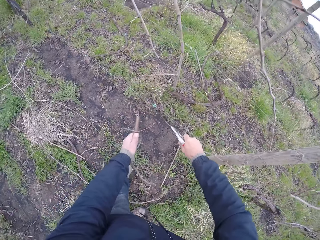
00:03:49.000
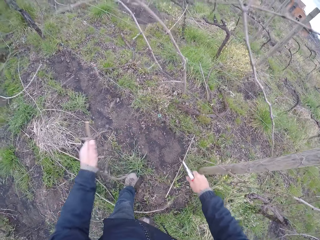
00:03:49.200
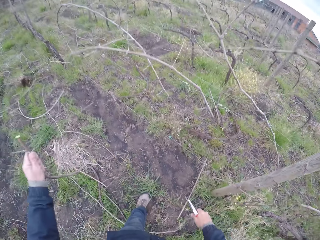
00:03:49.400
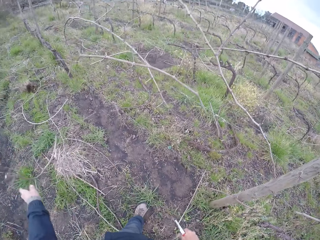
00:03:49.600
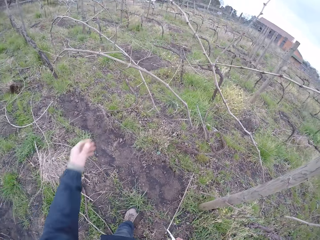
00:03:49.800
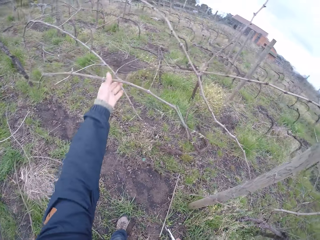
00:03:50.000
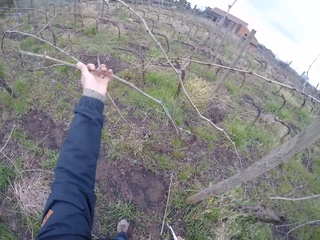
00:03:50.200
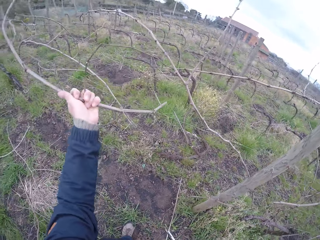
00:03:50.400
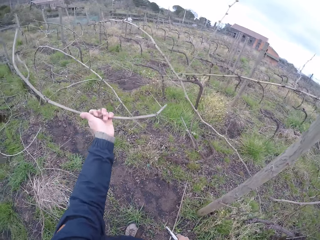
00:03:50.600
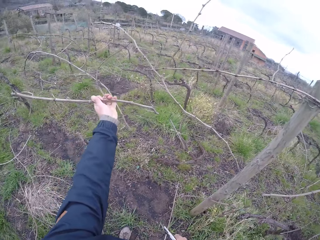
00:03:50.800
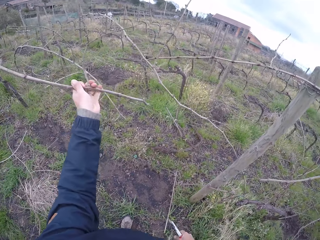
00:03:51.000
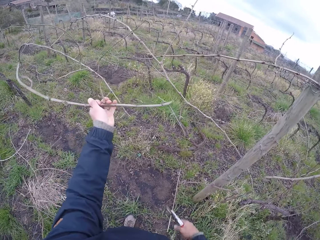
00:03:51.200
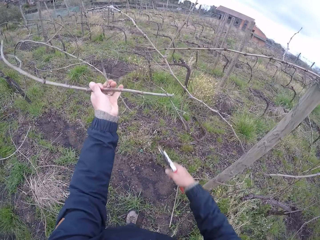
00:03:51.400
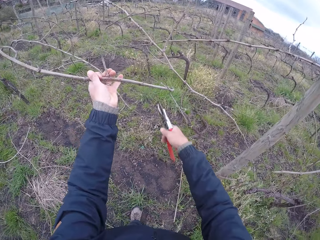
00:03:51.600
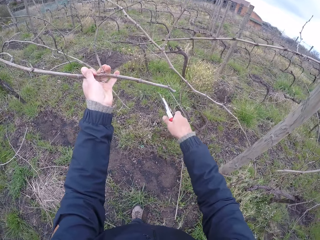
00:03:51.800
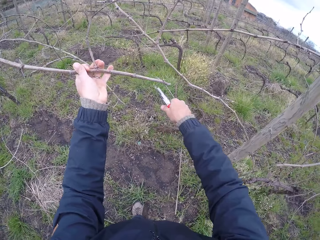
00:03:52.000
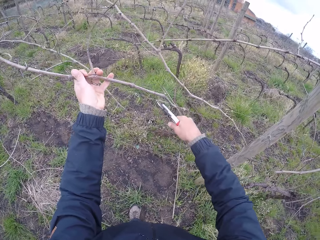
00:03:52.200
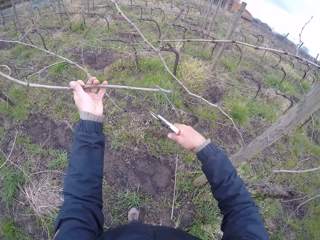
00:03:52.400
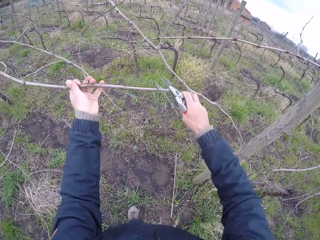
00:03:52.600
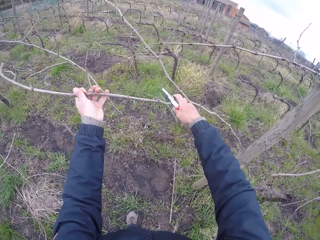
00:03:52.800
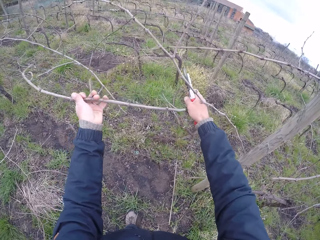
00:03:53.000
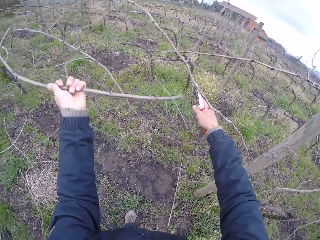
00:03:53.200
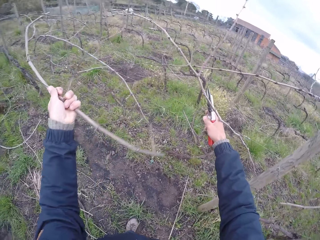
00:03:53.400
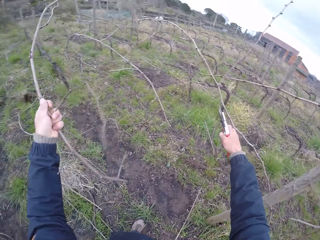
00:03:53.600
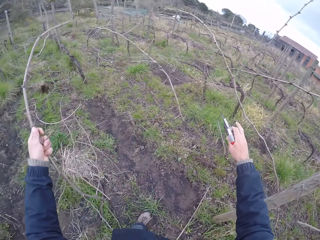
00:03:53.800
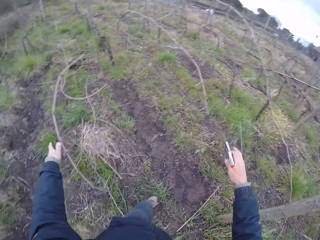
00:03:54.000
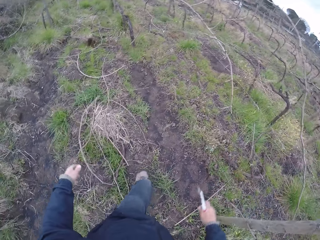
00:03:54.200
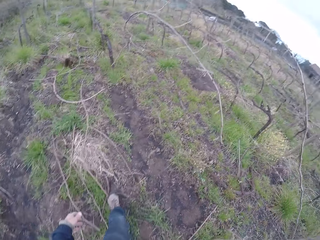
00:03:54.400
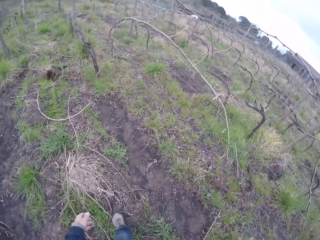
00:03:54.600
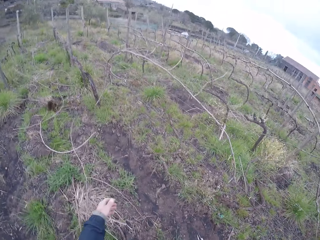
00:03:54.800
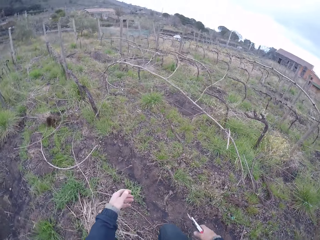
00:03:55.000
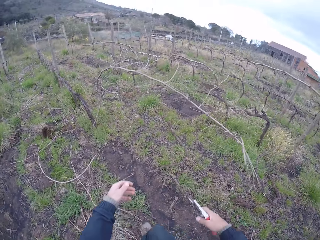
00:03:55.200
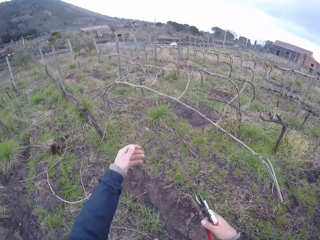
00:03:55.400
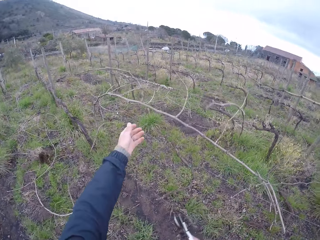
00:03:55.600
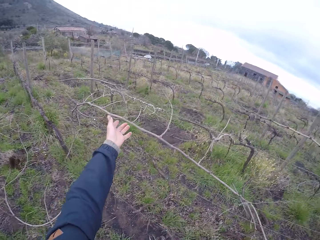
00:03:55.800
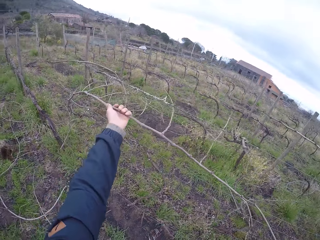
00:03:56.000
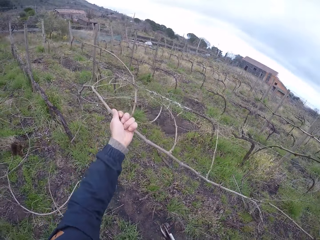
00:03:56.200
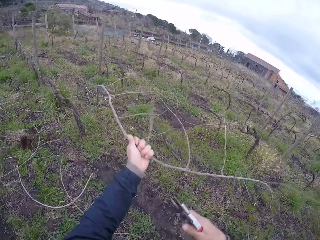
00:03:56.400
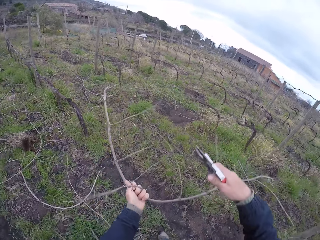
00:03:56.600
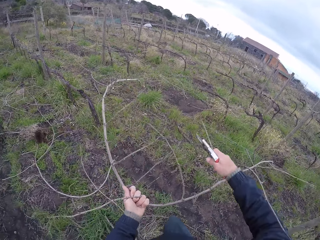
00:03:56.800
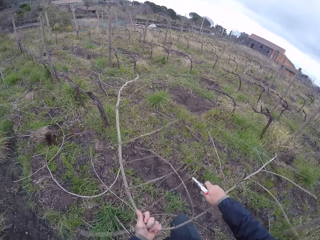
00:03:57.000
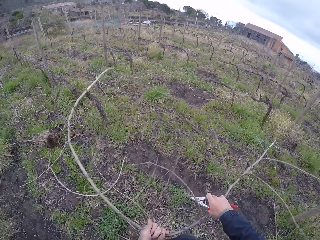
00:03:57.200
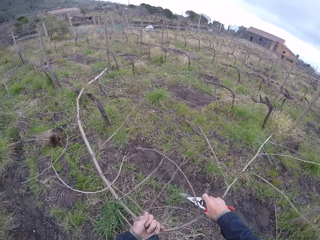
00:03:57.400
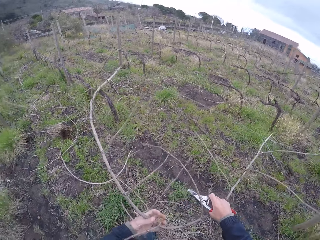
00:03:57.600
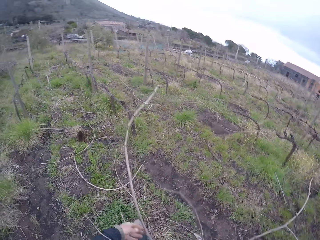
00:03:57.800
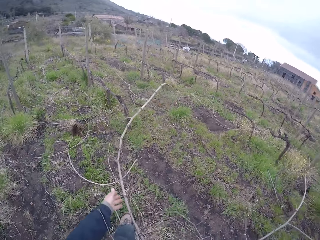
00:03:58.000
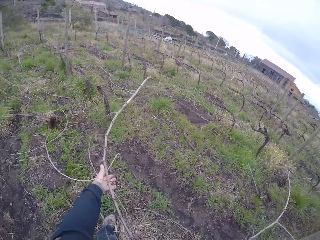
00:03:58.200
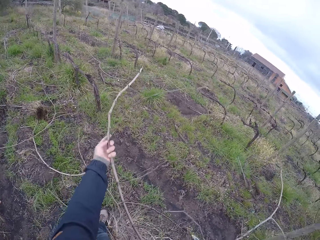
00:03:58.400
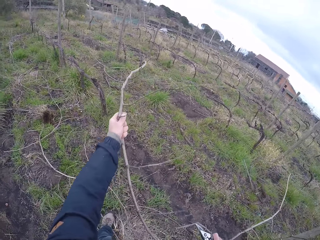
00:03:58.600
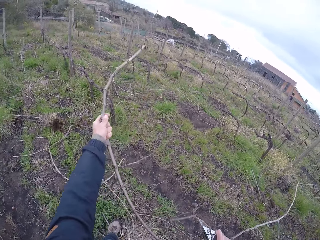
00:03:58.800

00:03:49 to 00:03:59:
The camera wearer cuts the twig with the pair of cutter pliers in his right hand. He drops the twig on the ground with his left hand. He picks up a tree branch. He pulls a twig on the wire fence with his left hand. He adjusts the wire fence with his right hand. He cuts a branch with the cutter pliers. He drops the twig on the ground with his left hand. He pulls a twig on the wire fence with his left hand. He picks up a tree branch. He pulls the twig on the wire fence with his right hand.

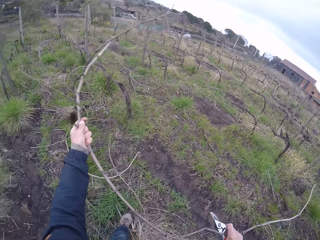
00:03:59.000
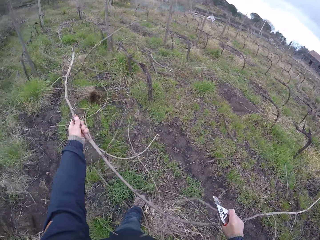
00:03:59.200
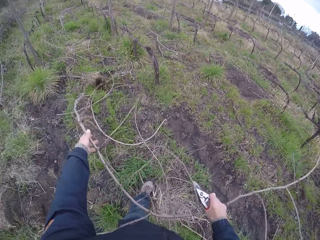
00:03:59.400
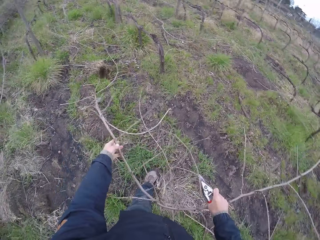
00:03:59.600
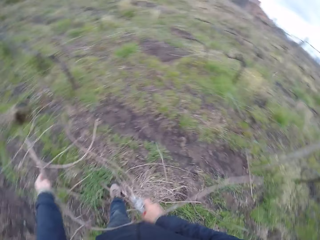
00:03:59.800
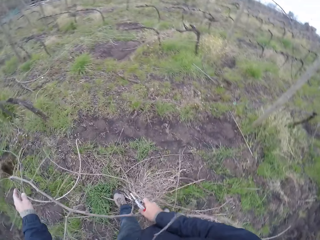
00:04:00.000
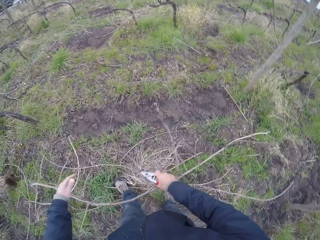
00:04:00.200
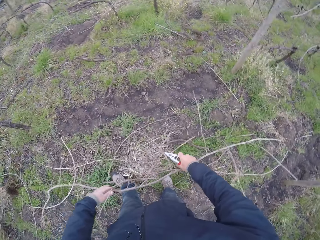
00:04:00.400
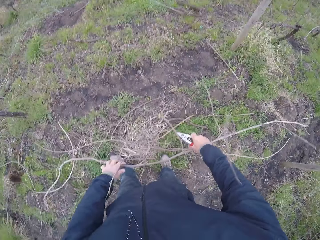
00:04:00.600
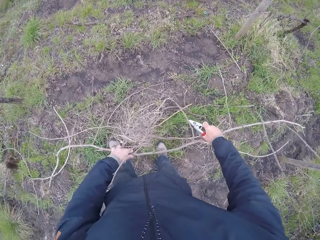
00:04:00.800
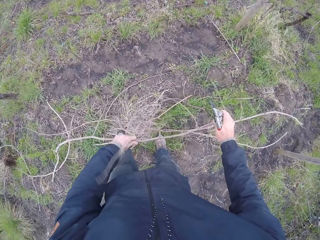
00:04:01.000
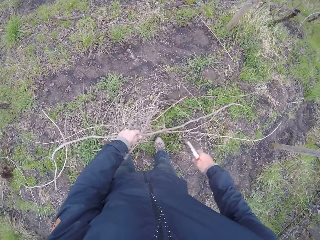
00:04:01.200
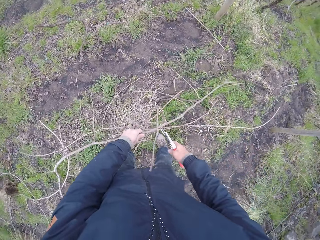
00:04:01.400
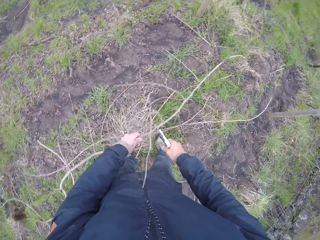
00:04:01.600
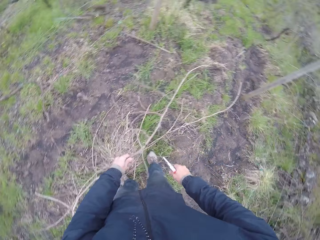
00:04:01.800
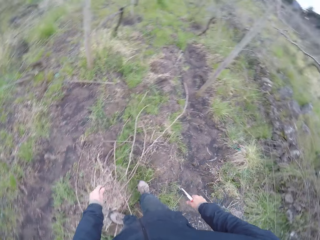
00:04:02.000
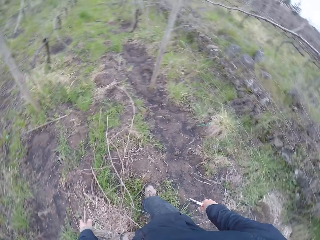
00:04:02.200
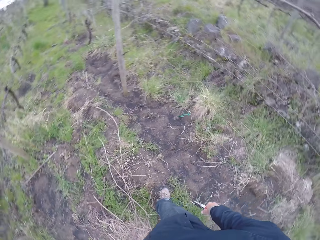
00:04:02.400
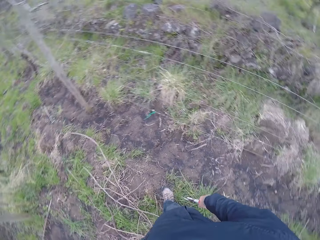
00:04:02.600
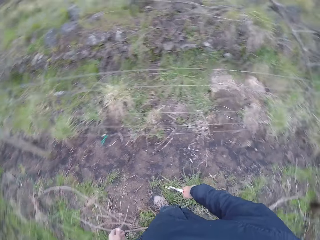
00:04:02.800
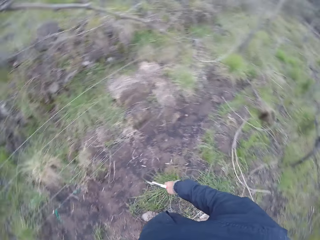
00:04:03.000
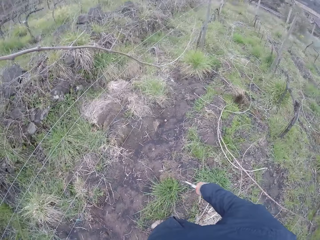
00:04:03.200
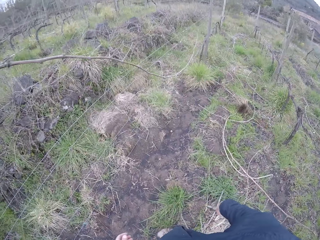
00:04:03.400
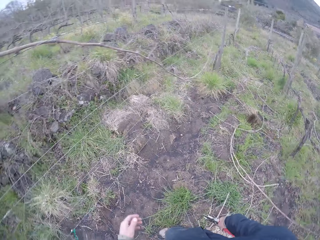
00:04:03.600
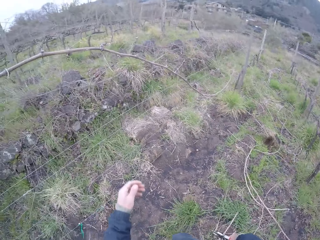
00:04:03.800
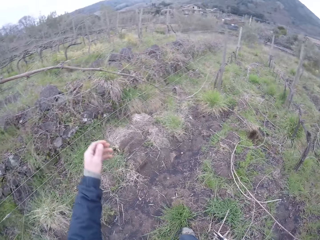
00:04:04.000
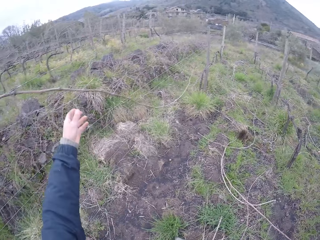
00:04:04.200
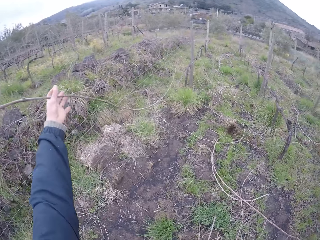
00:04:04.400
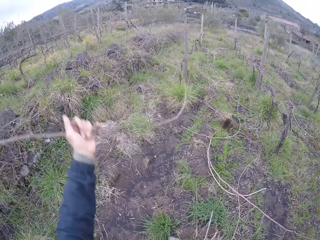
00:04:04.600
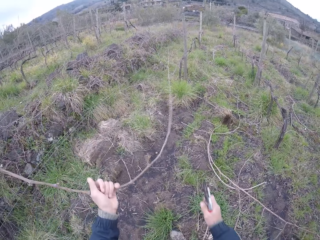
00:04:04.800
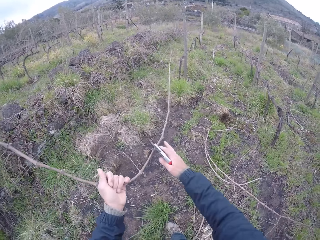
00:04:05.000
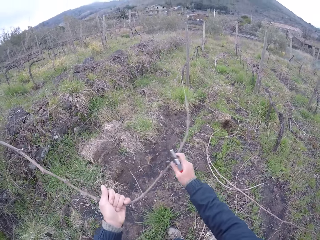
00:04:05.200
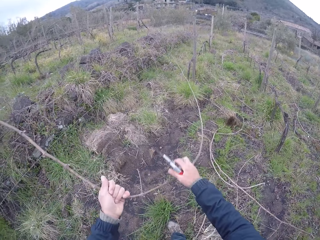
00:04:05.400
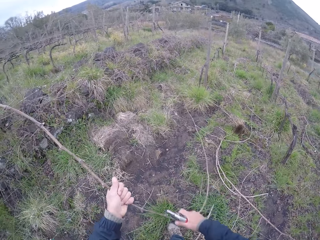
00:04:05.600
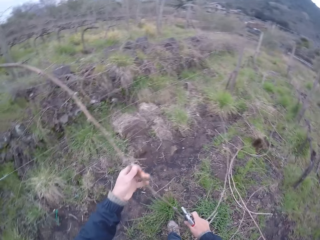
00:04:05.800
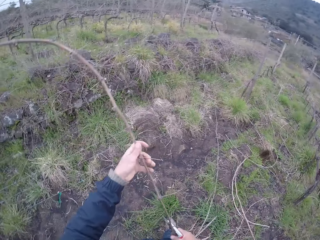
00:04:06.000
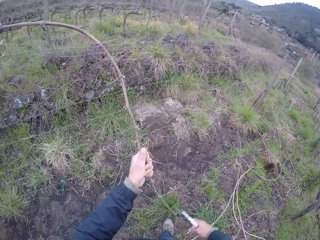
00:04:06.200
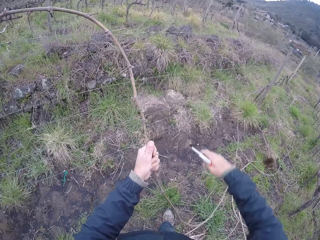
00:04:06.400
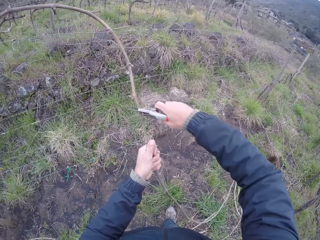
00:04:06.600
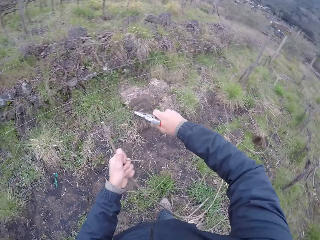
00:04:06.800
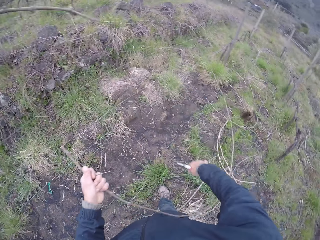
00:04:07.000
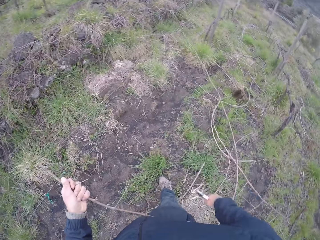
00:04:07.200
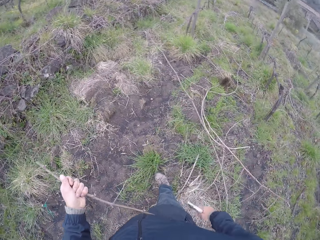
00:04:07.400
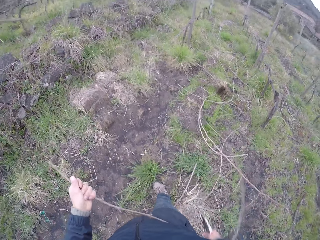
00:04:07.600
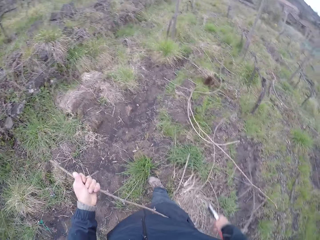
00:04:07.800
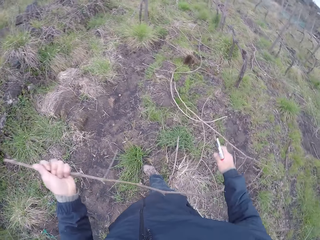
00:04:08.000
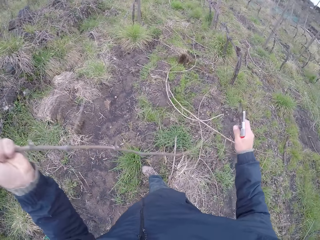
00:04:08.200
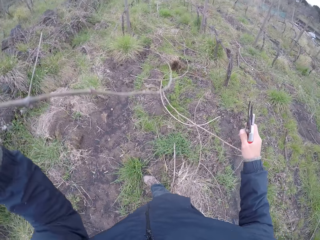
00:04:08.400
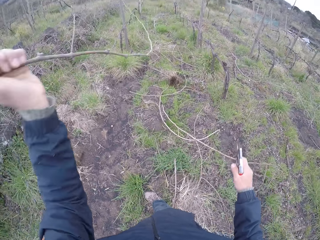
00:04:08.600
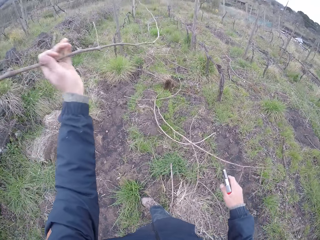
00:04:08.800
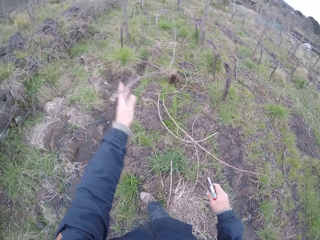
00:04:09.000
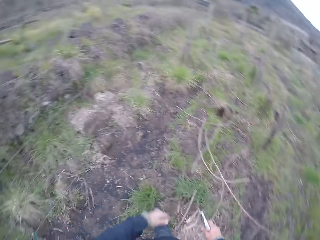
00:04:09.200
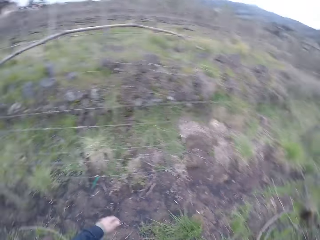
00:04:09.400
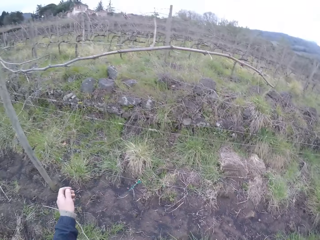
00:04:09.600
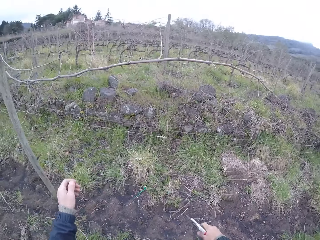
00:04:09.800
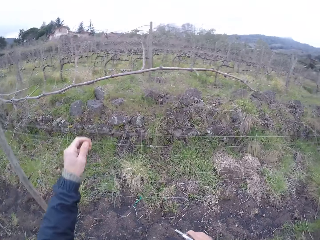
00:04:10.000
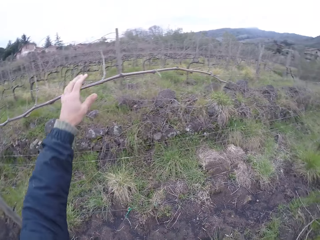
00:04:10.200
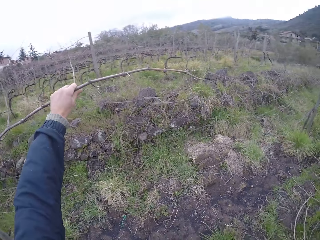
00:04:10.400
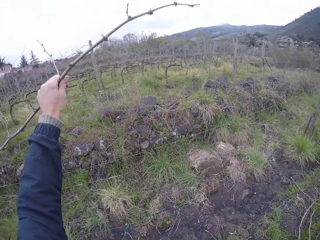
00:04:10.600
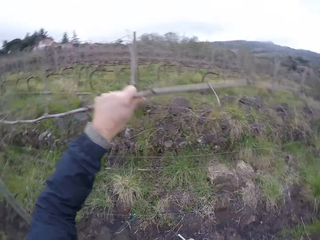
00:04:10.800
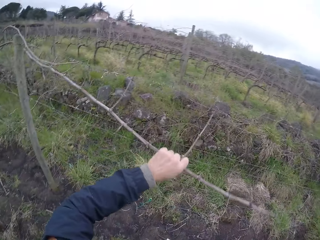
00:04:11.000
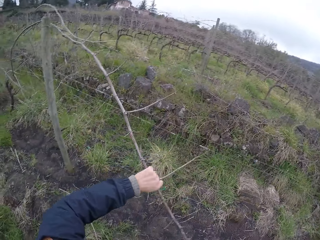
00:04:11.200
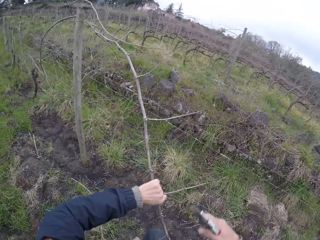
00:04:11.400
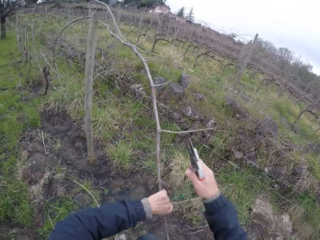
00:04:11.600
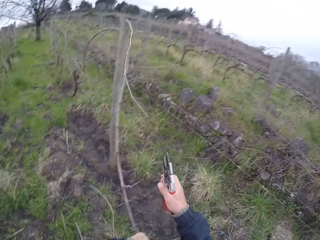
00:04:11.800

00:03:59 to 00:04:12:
The camera wearer drops a tree branch. He cuts the twig with the pair of cutter pliers in his right hand. He drops the twig on the ground with his left hand. He looks around. He pulls a twig on the wire fence with his left hand. He picks up a tree branch. He pulls the twig on the wire fence with his right hand. He cuts the twig with the pair of pliers in his right hand. He drops the twig on the ground with his left hand. He picks up a tree branch. He pulls a twig on the wire fence with his left hand.
